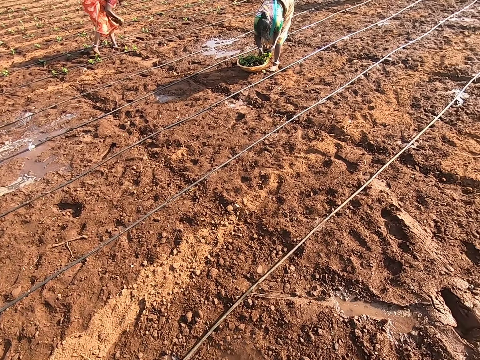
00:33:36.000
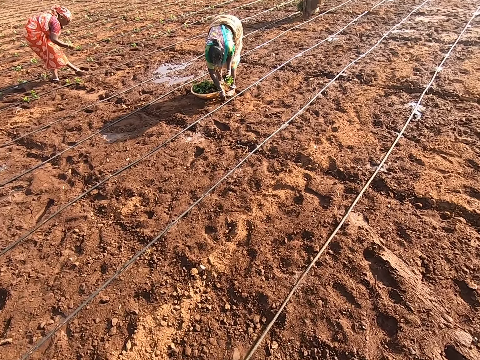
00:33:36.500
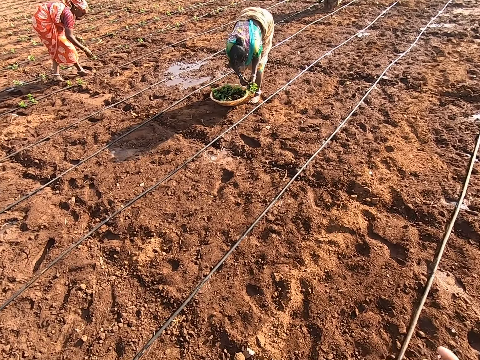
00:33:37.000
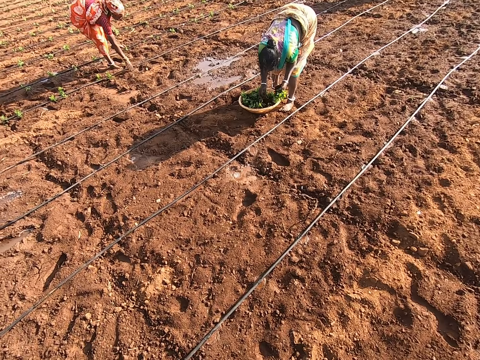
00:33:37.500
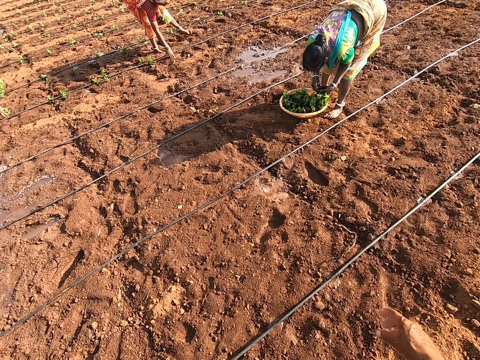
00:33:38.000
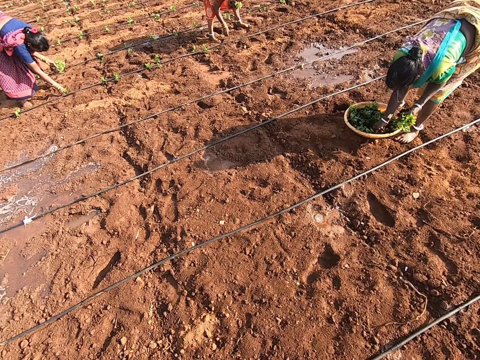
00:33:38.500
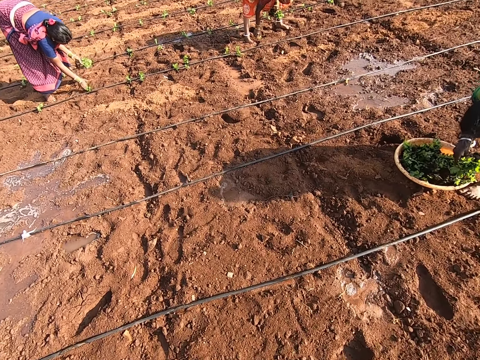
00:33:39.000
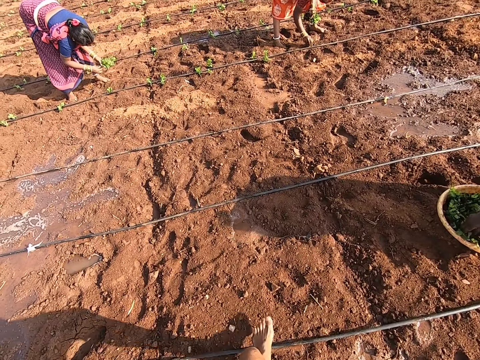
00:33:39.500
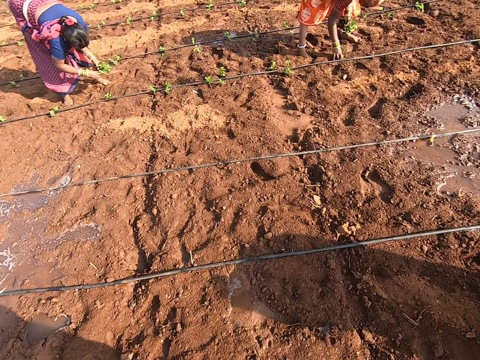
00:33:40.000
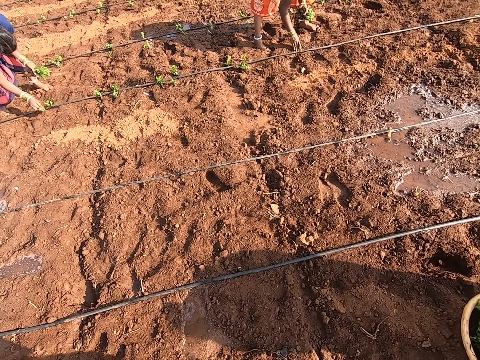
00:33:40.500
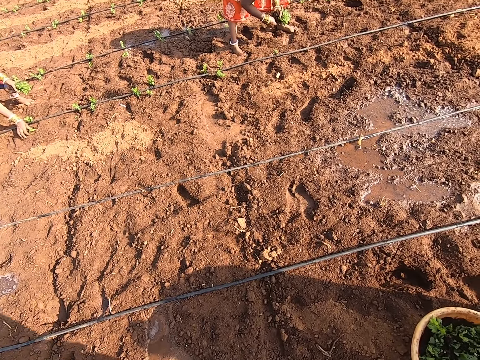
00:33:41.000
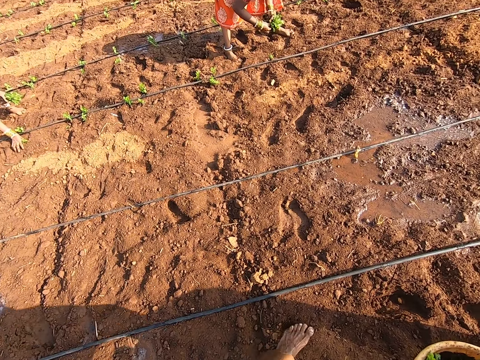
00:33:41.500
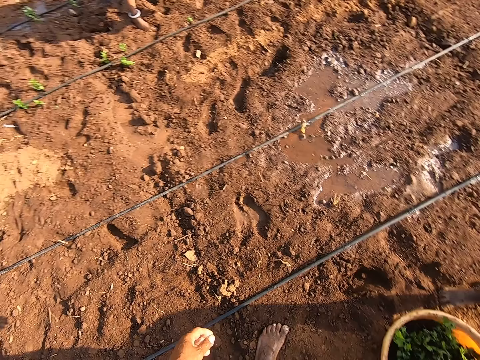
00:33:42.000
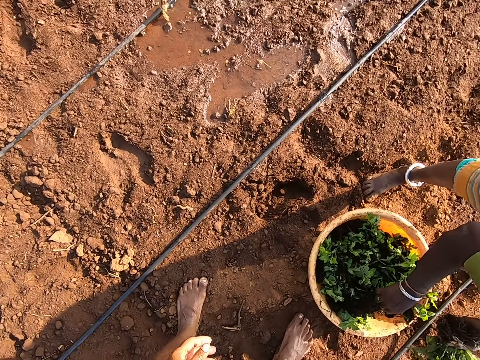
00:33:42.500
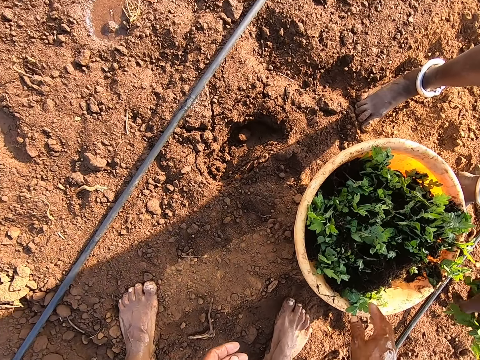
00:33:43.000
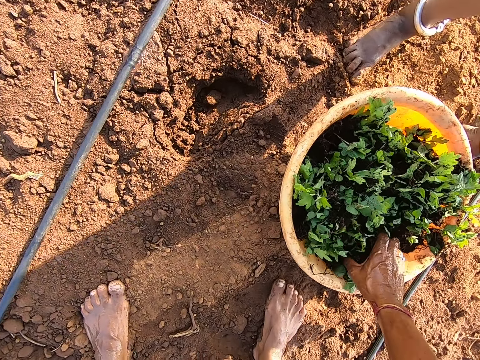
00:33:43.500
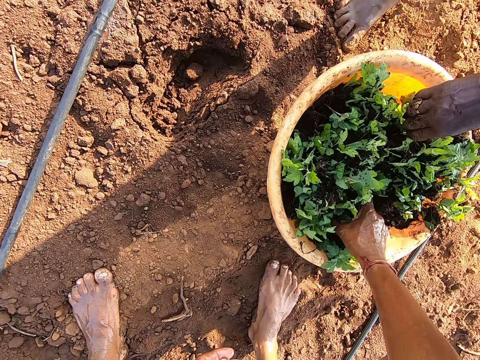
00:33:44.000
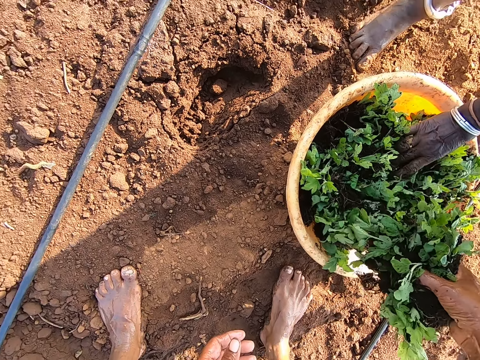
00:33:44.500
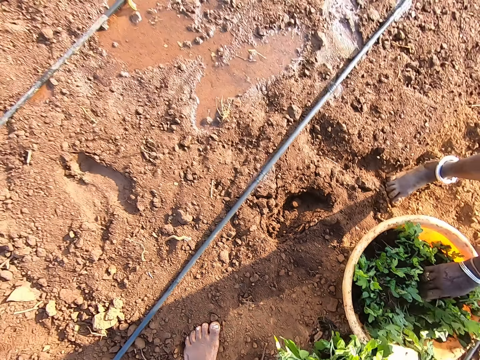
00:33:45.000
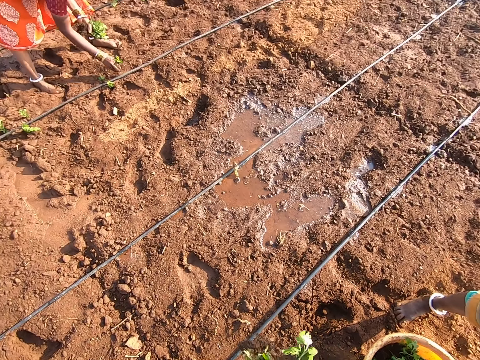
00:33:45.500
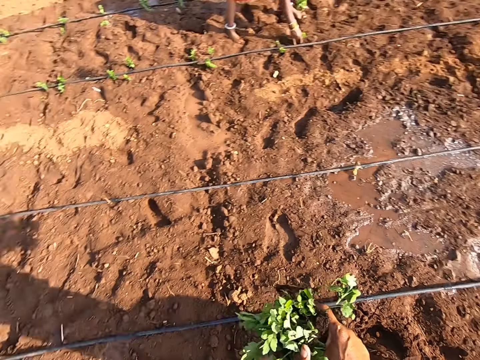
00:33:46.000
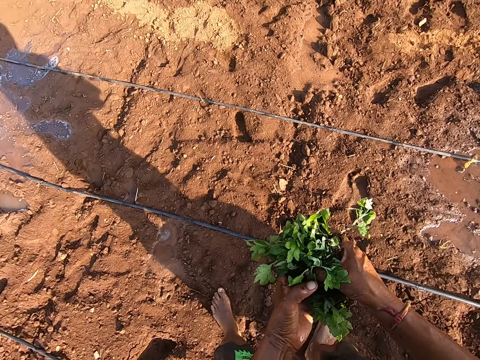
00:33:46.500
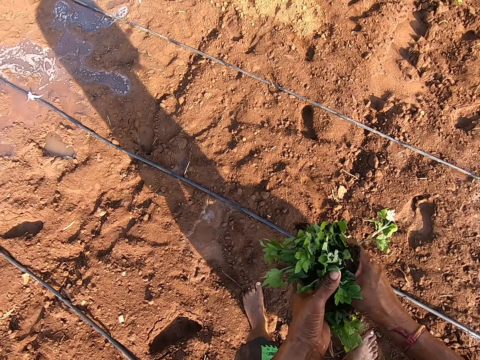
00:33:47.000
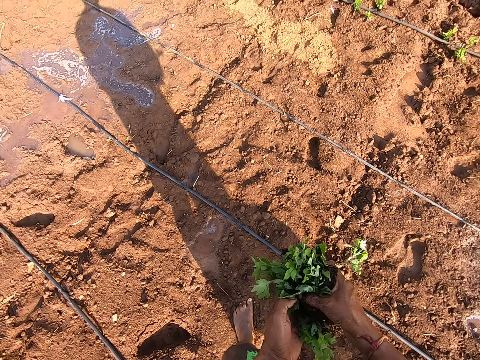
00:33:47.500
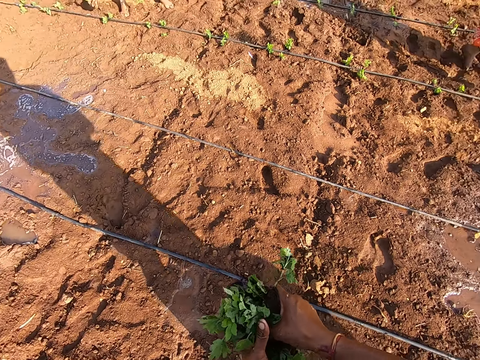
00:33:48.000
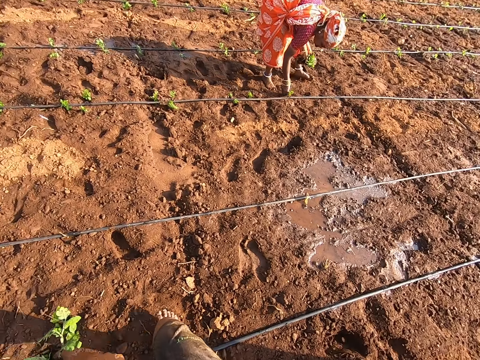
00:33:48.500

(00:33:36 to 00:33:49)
The camera wearer packs some plants from the bowl on the ground with his right hand. The woman packs some plants from the bowl on the ground with her right hand. The camera wearer touches the plants in his right hand with his left hand. He walks around and looks around.

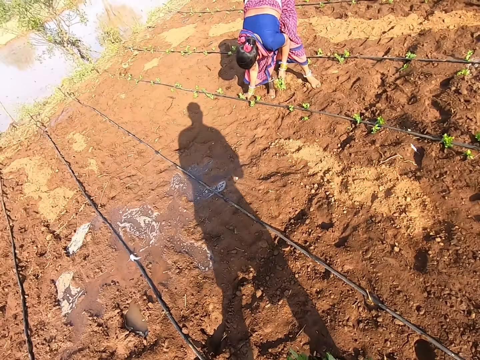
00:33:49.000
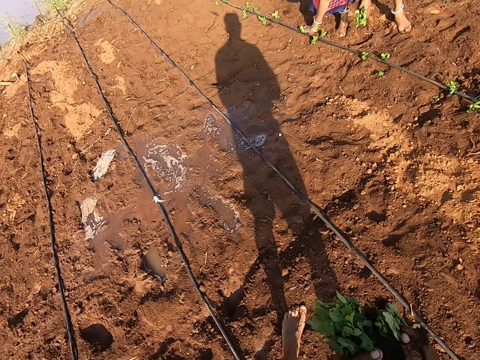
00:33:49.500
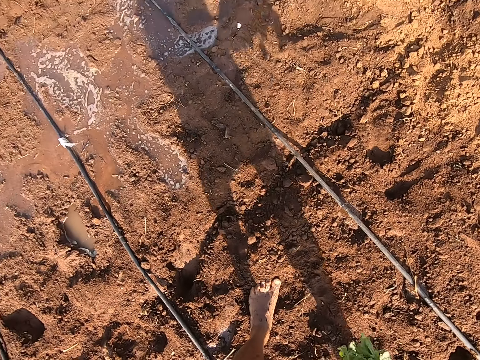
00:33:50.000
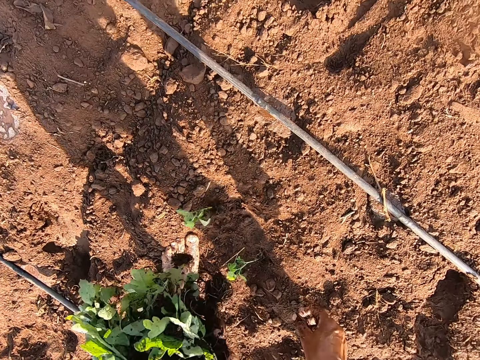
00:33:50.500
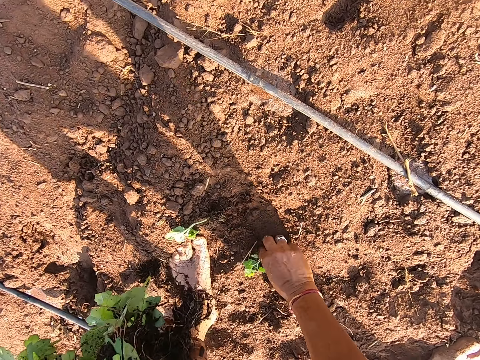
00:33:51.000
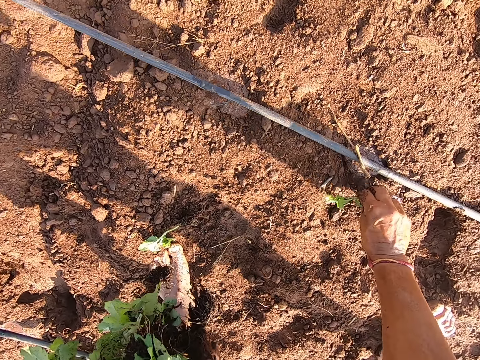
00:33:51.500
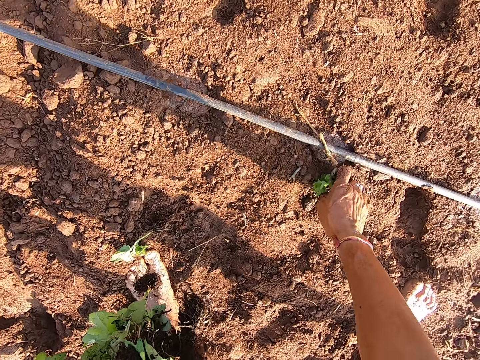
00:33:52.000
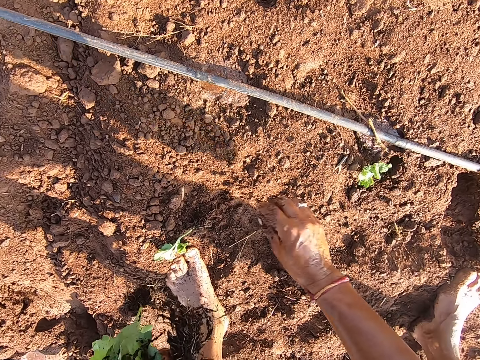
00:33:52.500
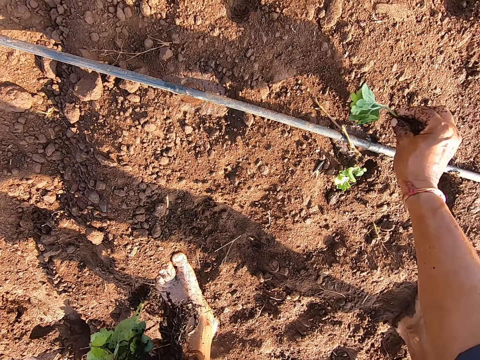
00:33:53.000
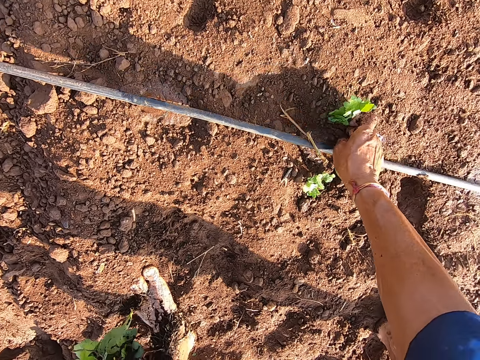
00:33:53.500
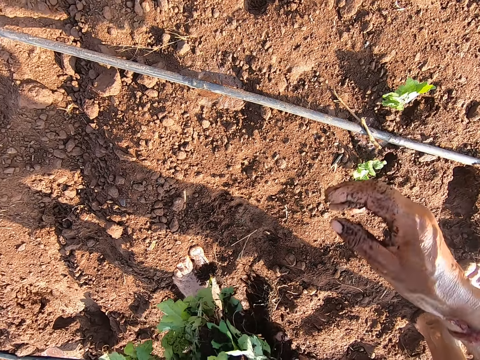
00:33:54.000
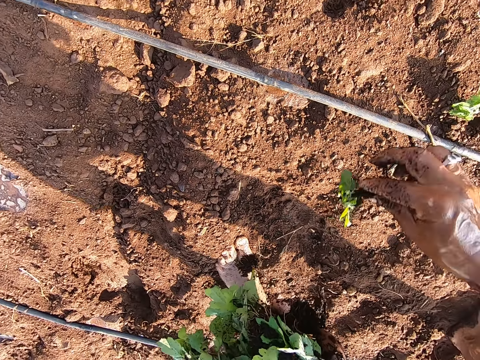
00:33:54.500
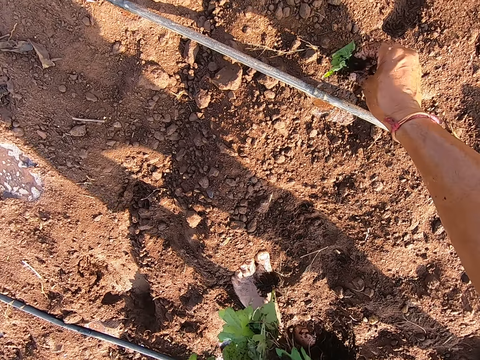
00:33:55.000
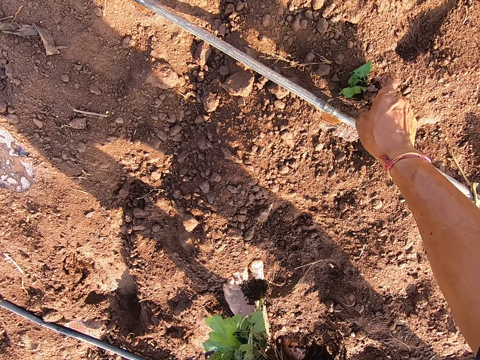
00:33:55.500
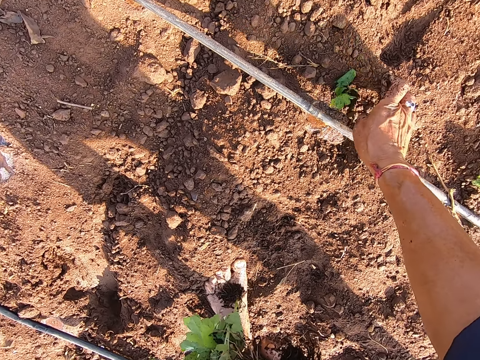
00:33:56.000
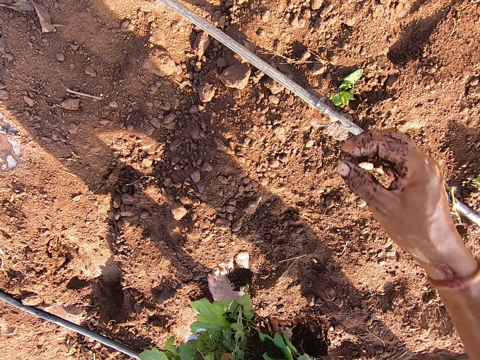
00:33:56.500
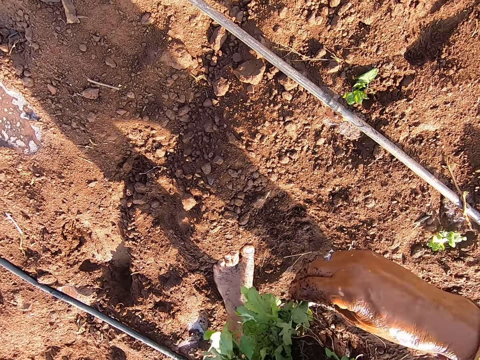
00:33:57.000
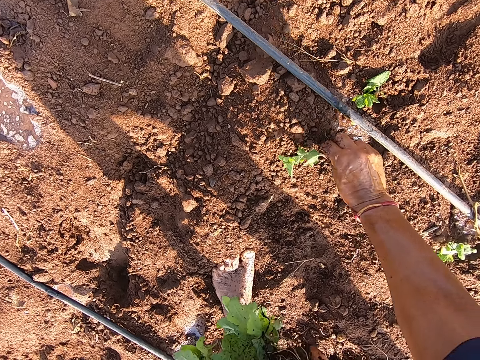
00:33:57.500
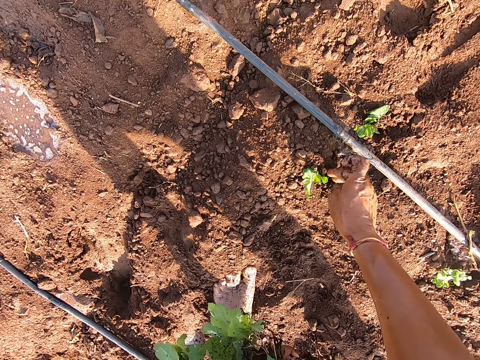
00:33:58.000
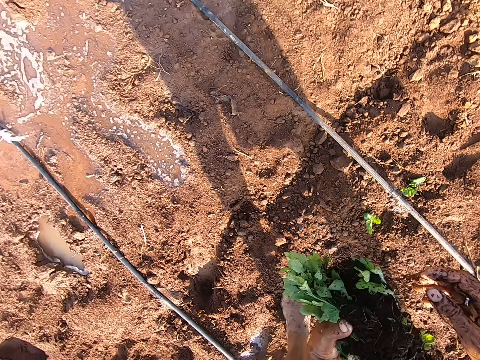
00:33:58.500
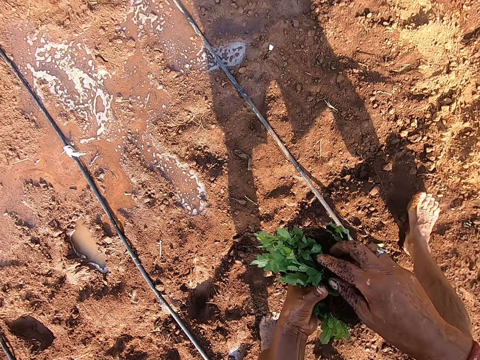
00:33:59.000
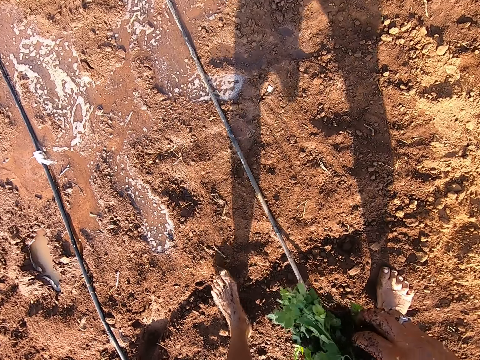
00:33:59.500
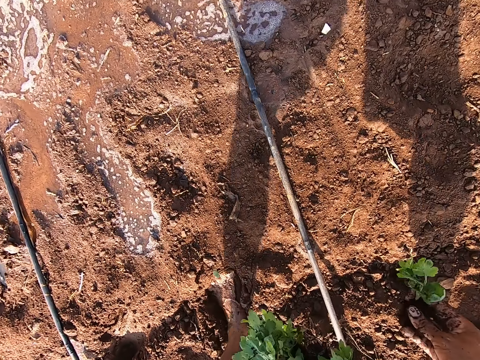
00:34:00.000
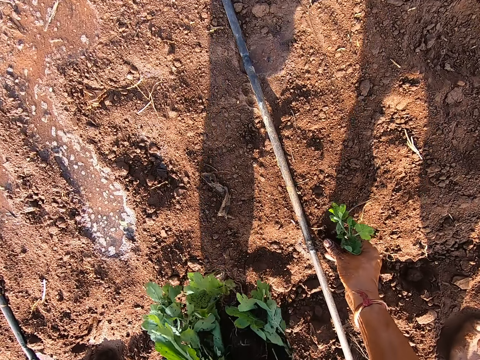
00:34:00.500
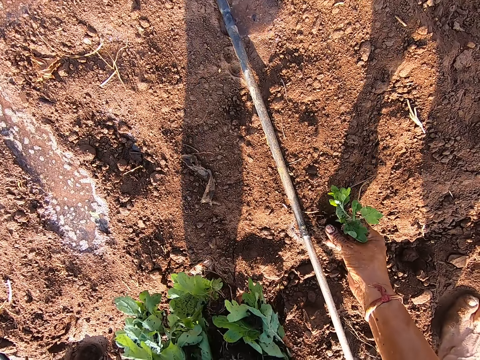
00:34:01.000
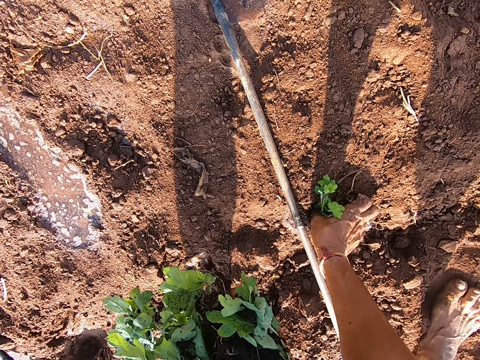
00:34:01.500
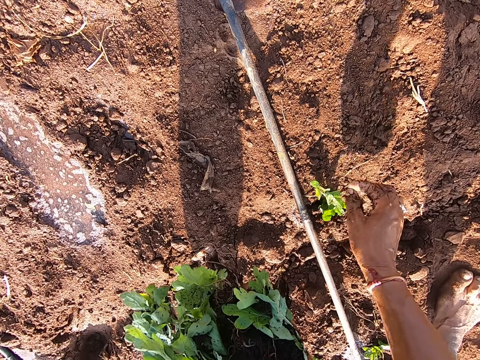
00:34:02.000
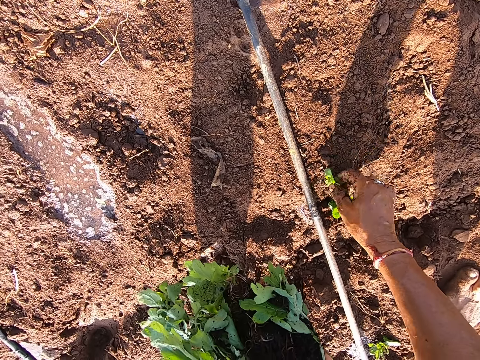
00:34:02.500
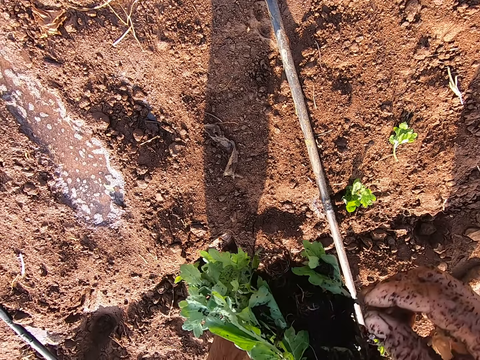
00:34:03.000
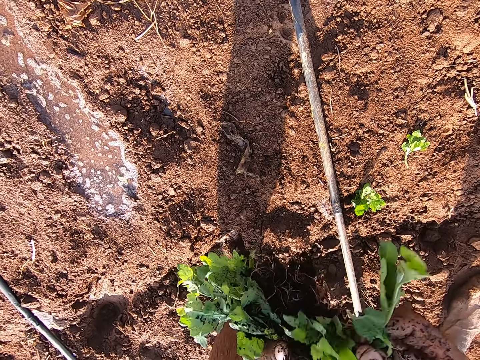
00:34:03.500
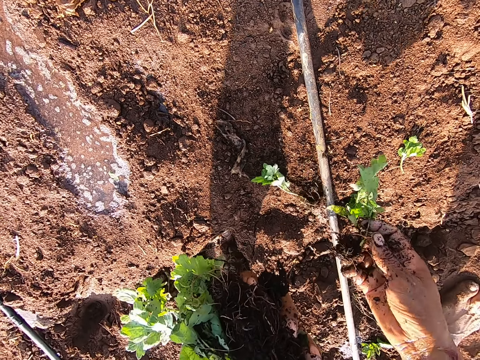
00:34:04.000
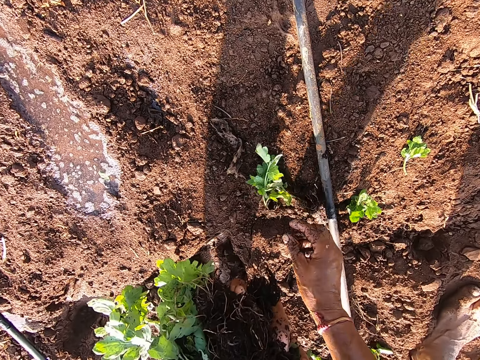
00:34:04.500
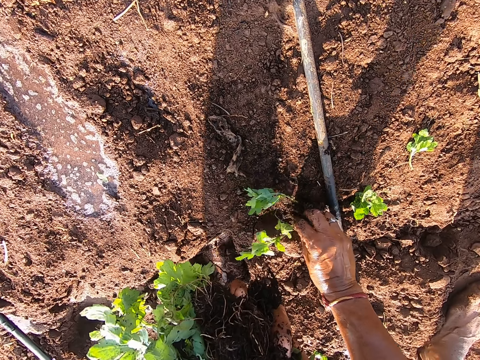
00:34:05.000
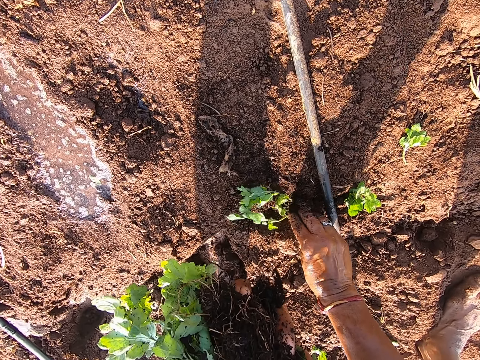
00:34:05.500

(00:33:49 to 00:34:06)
The camera wearer bends. He picks up the plant from the ground with his right hand. He sows the plant in the ground with his right hand. He picks up the plant from the ground with his right hand. He sows the plant in the ground with his right hand. He collects the plant from his left hand with his right hand. He sows the plant in the ground with his right hand. He collects the plant from his left hand with his right hand. He sows the plant in the ground with his right hand. He collects the plant from his left hand with his right hand. He walks around and talks. He sows the plant in the ground with his right hand. He collects the plant from his left hand with his right hand. He drops the plant on the ground with his right hand. He sows the plants in the ground with his right hand.
